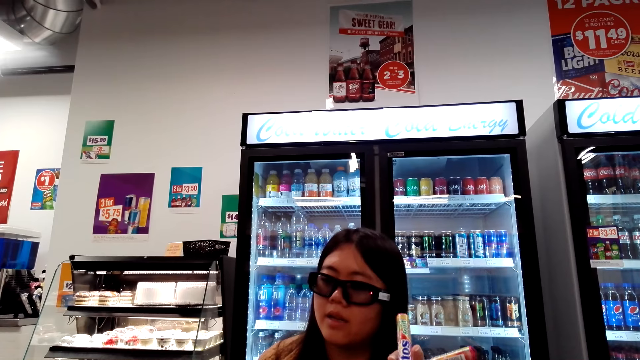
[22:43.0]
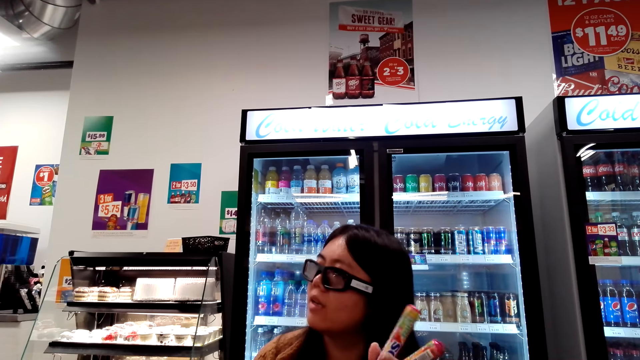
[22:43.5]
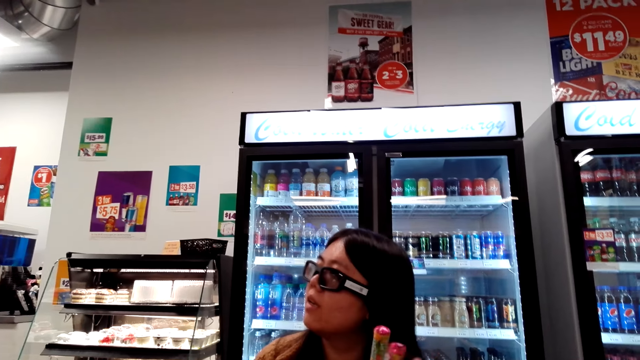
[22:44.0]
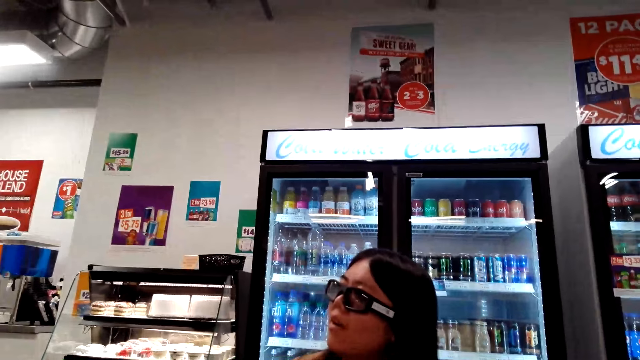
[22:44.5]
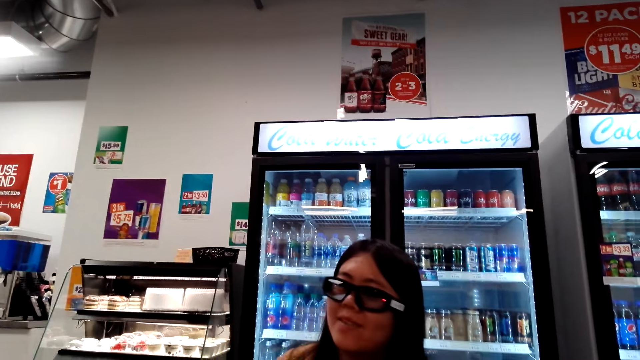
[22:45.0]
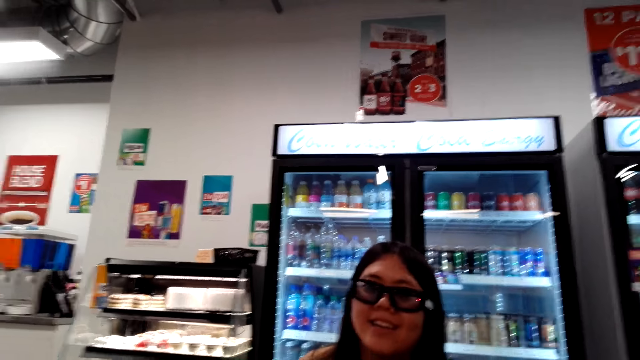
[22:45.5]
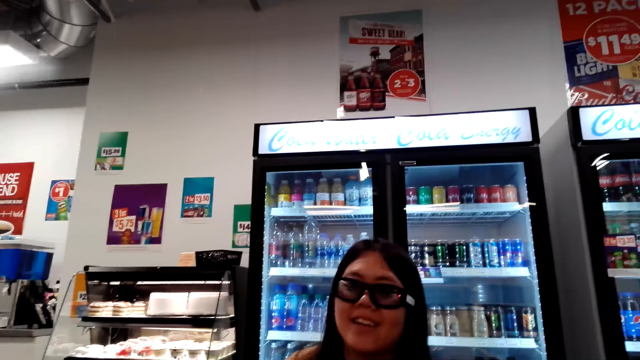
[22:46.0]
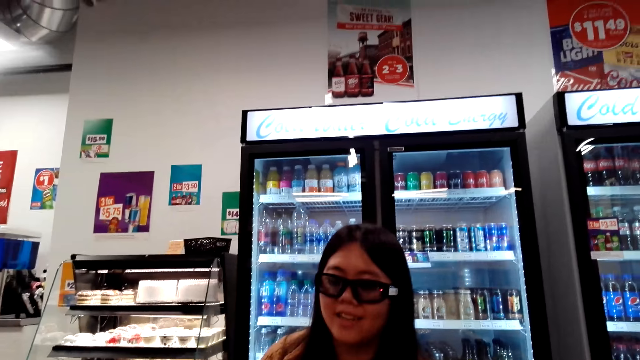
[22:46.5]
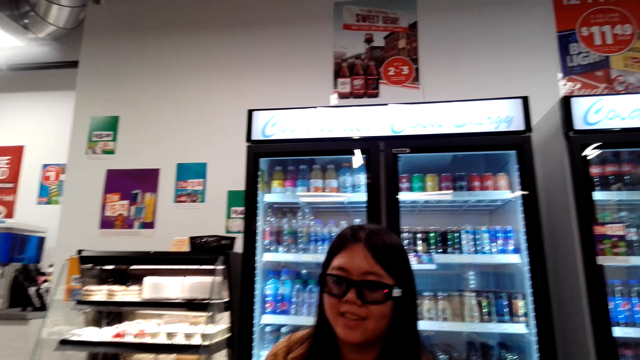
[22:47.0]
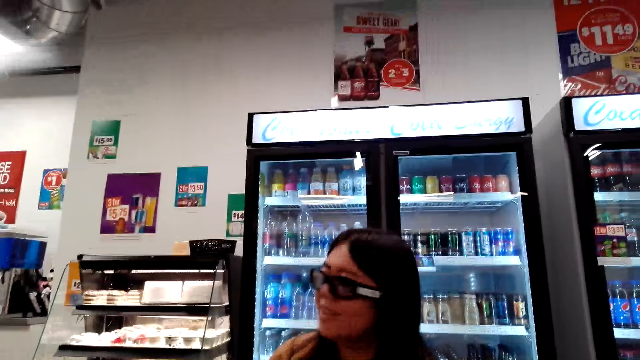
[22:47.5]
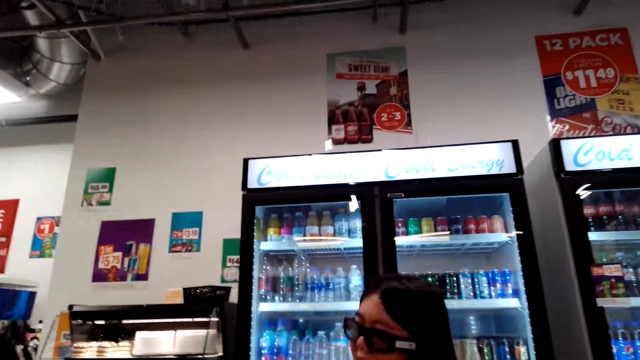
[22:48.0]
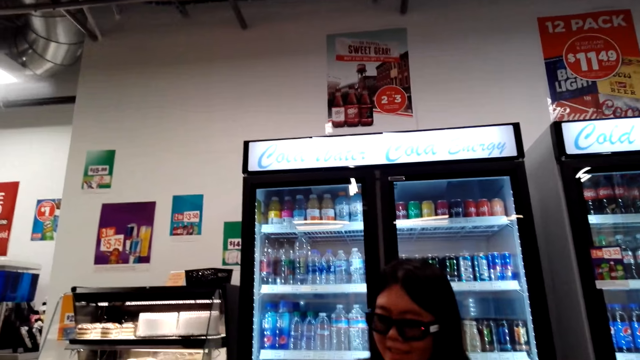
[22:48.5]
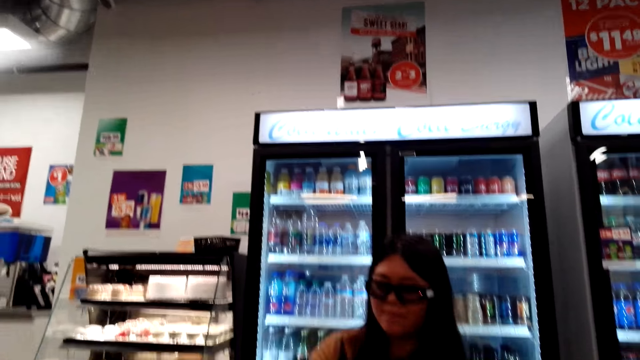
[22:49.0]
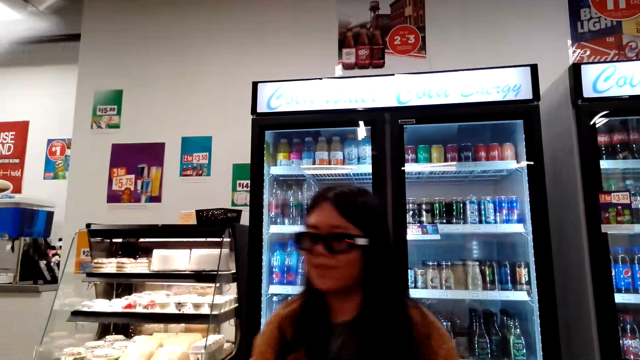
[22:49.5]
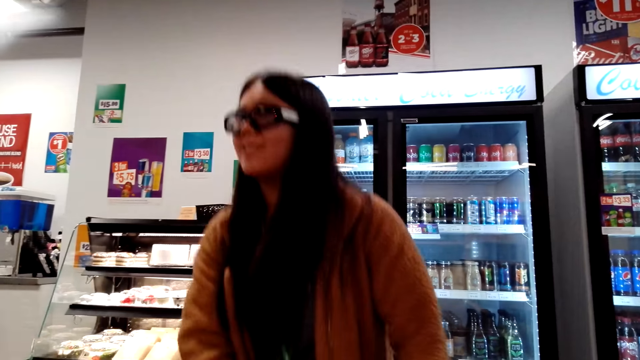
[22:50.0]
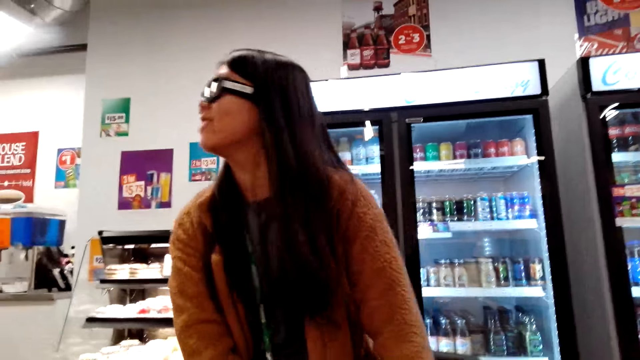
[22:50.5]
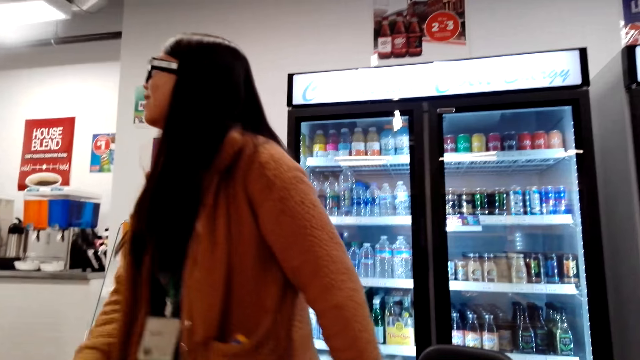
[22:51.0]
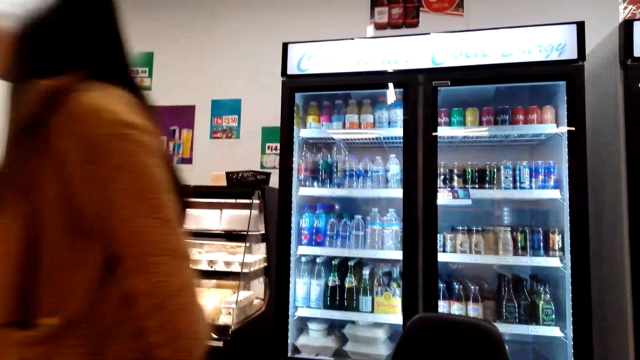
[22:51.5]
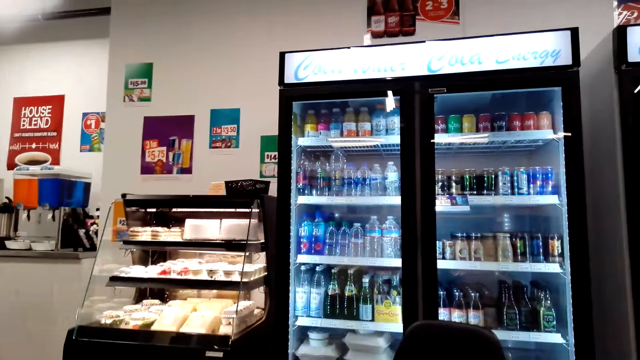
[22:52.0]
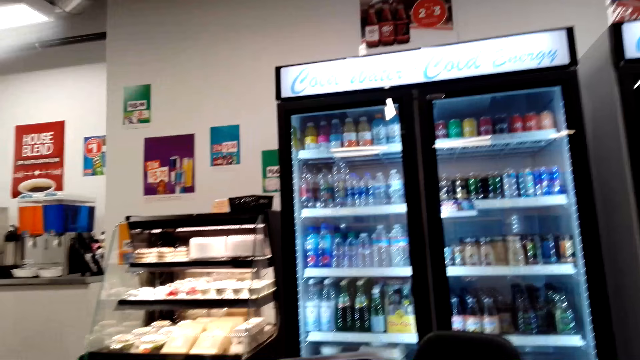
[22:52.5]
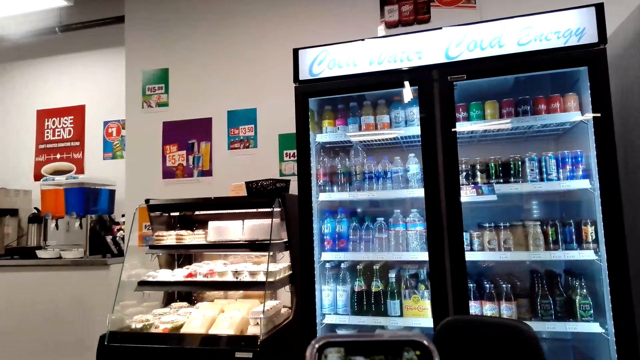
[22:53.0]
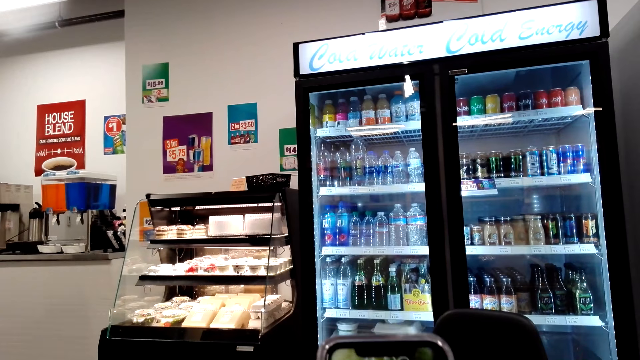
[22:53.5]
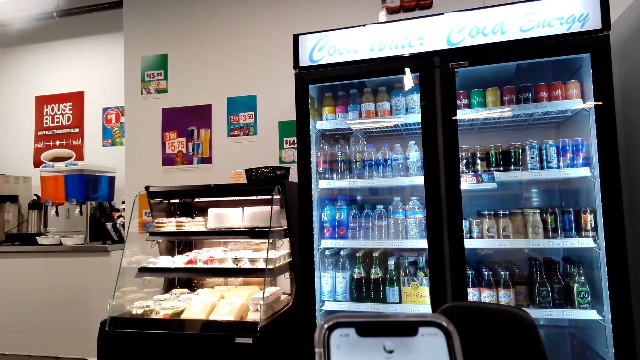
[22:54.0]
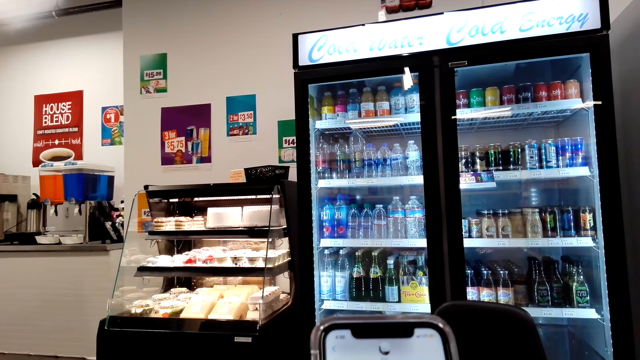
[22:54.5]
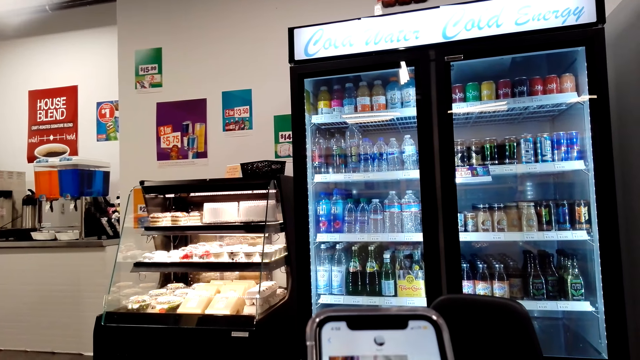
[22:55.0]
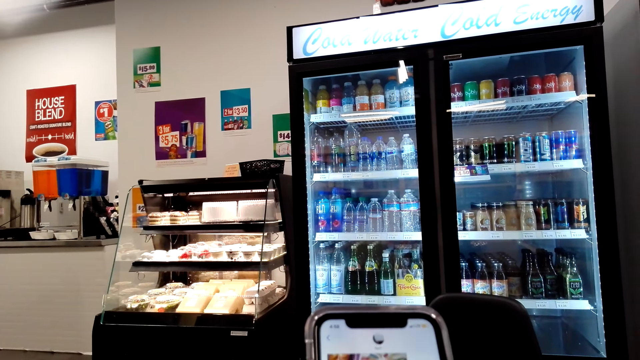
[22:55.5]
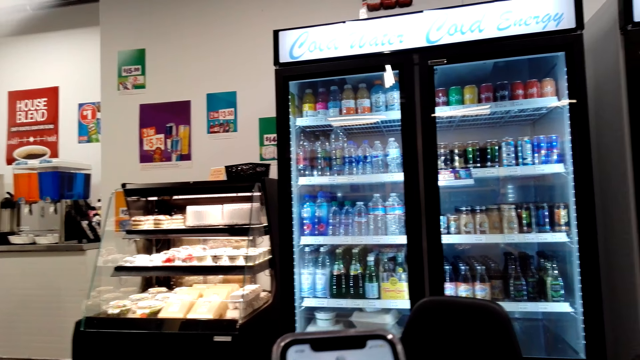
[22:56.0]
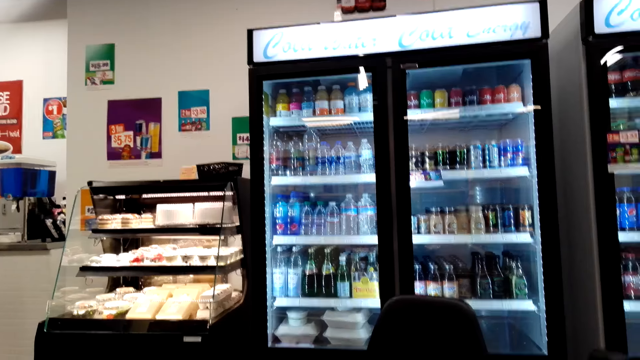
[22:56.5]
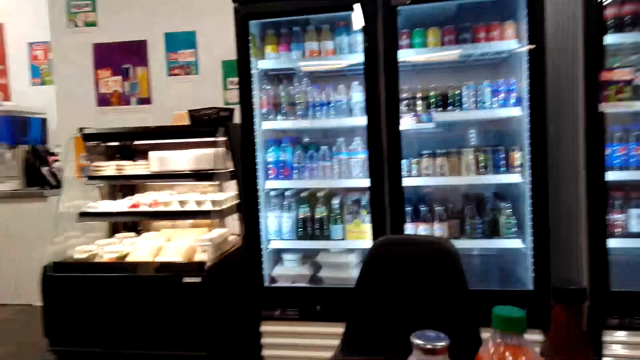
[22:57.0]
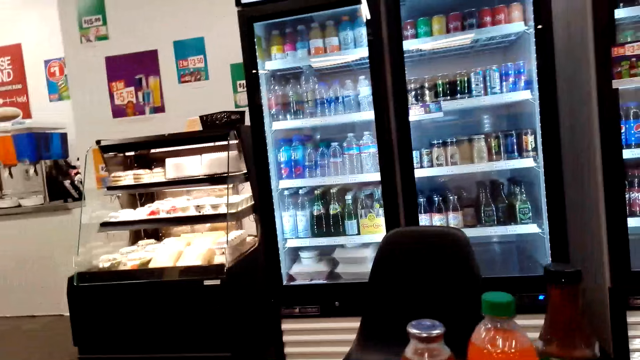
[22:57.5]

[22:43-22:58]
The camera wearer talks to a woman. The woman stands up and walks away. The camera wearer uses a phone. They hold the phone.

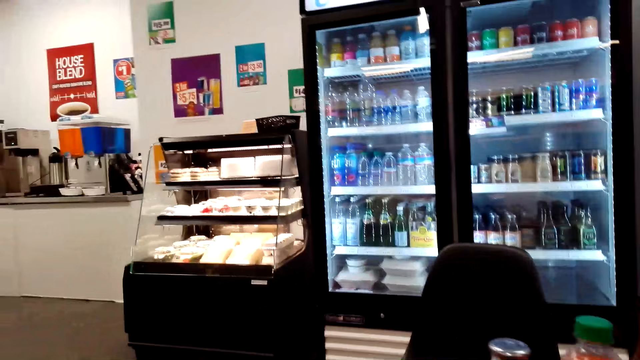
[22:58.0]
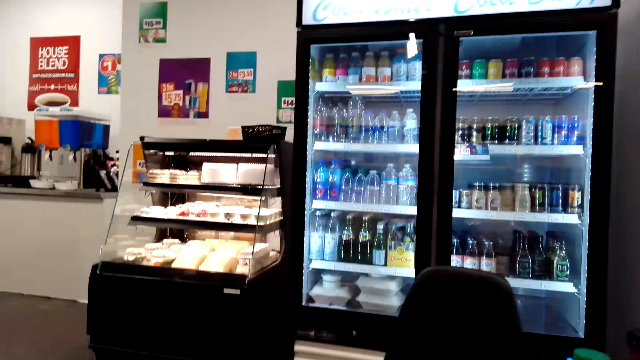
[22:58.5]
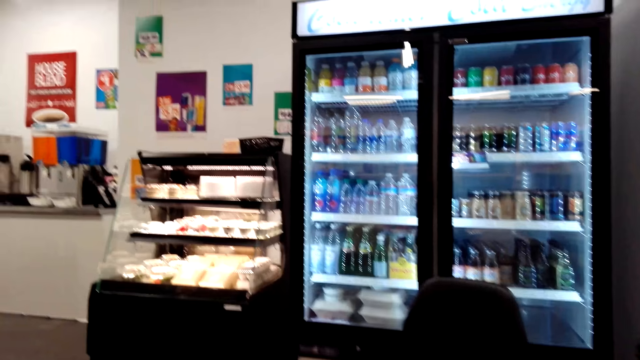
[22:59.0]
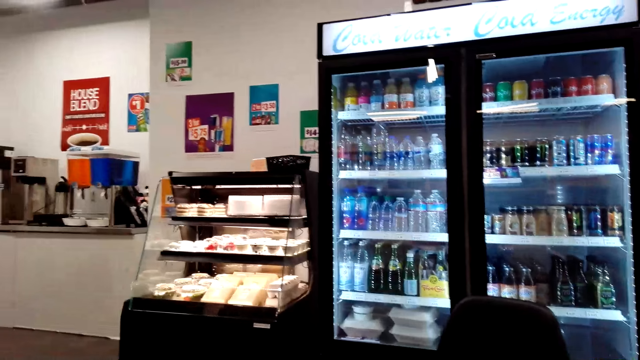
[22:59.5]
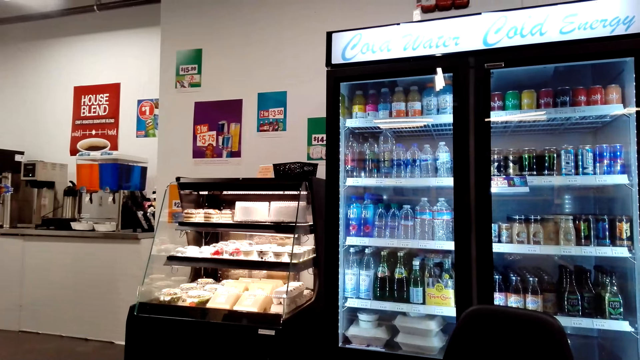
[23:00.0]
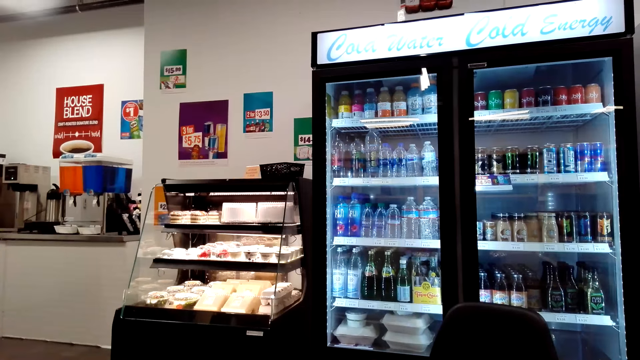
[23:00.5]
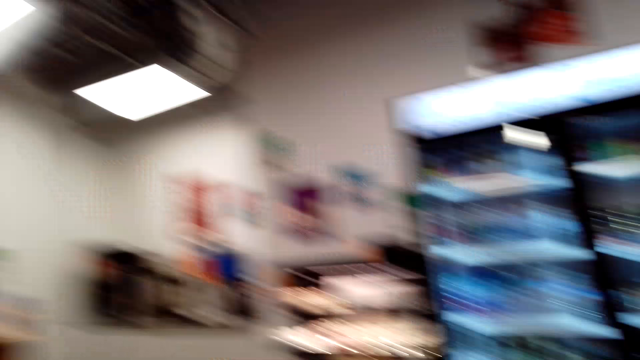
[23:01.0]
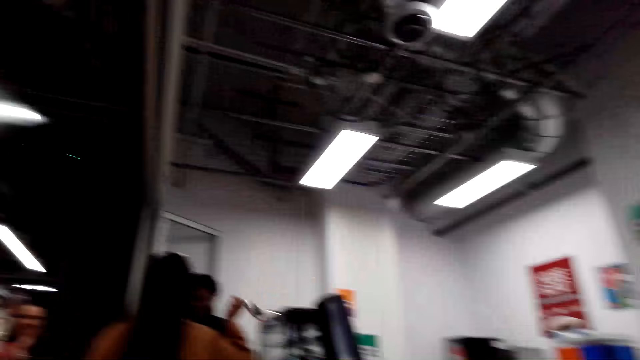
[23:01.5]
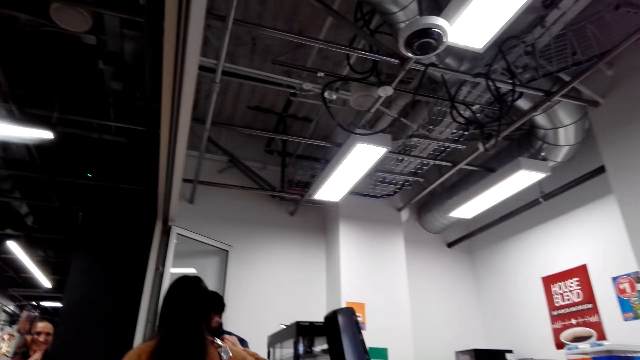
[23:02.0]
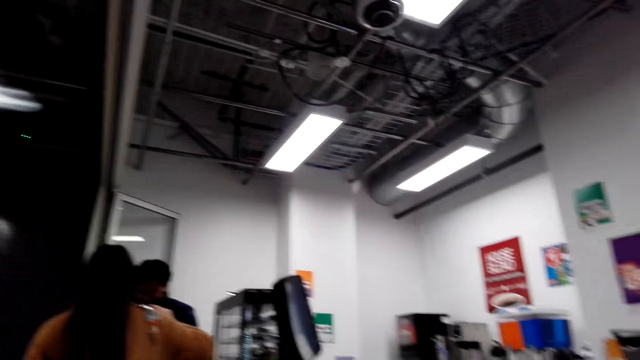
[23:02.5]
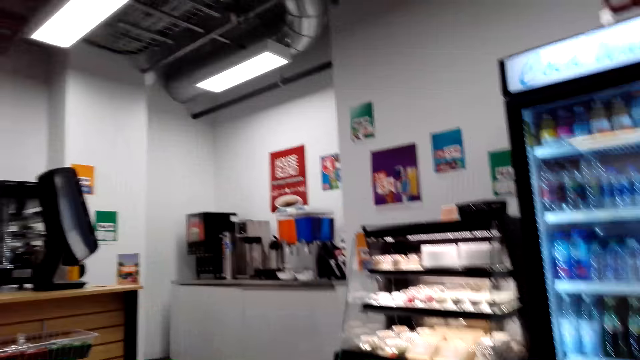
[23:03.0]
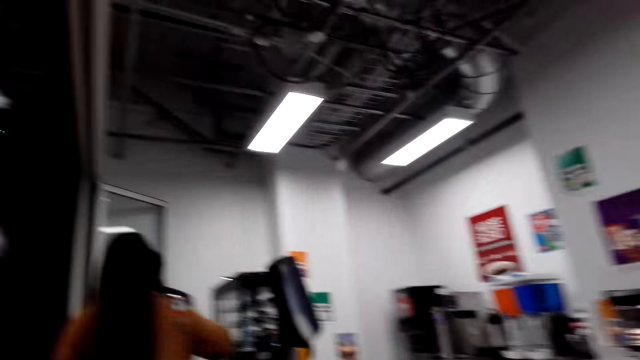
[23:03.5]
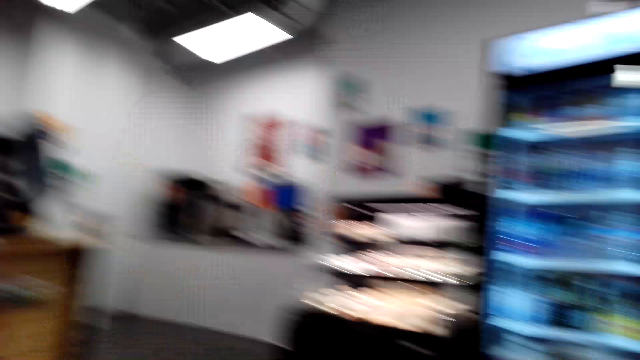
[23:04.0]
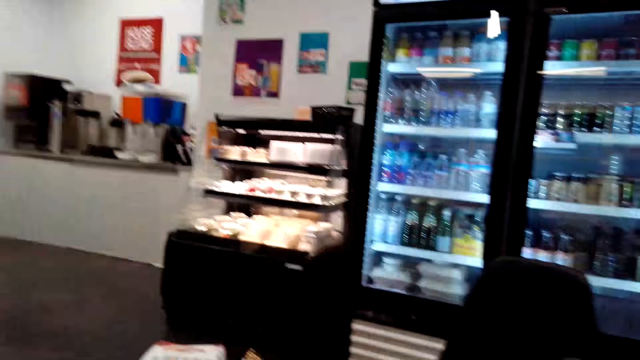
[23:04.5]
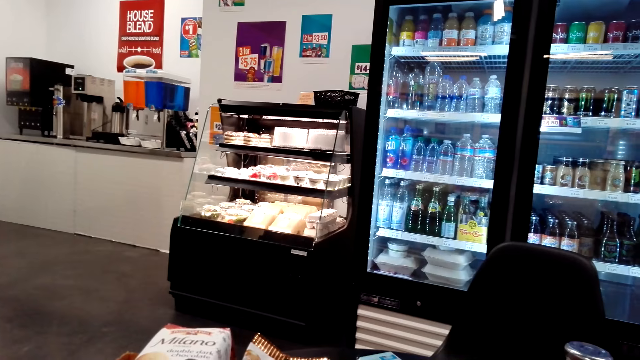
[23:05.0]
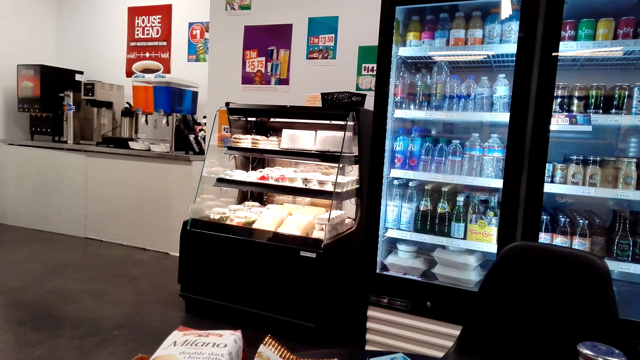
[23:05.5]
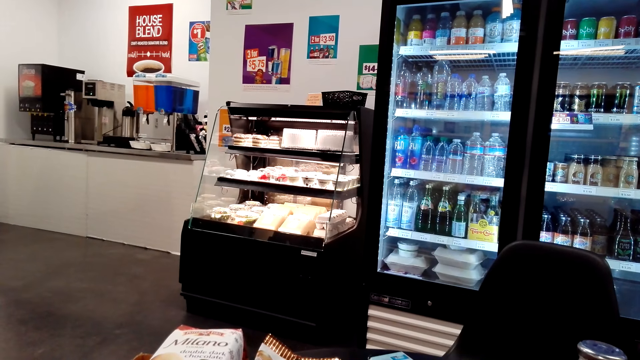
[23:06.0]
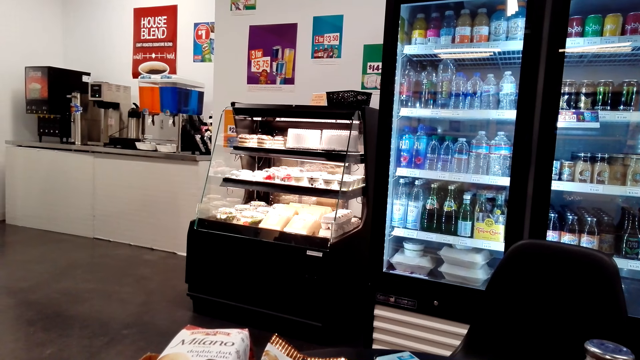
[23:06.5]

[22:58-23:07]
The camera wearer looks around the store. They talk to a woman.
